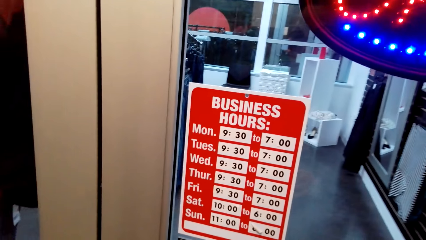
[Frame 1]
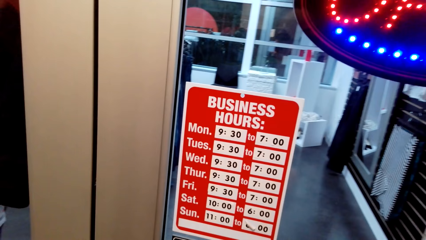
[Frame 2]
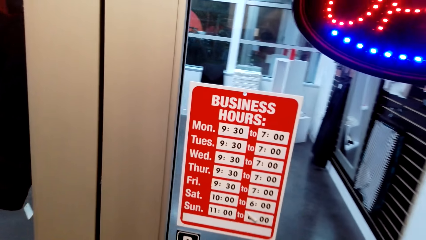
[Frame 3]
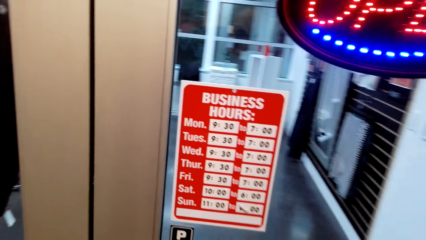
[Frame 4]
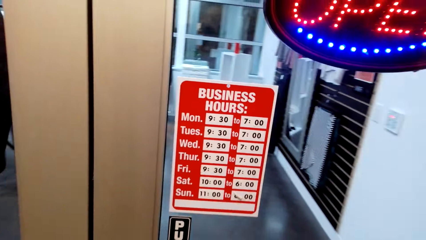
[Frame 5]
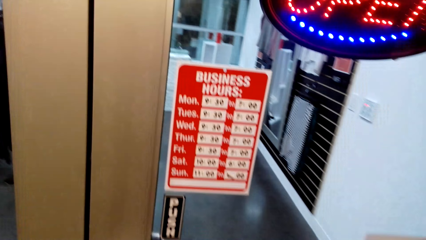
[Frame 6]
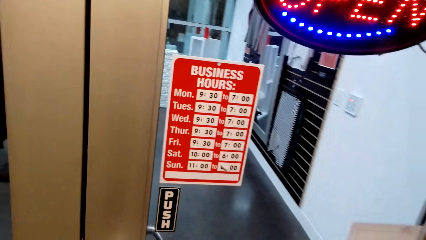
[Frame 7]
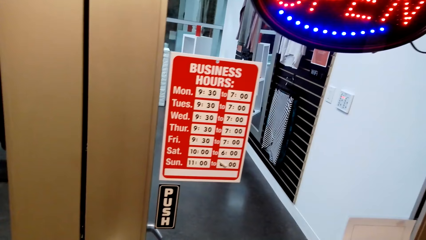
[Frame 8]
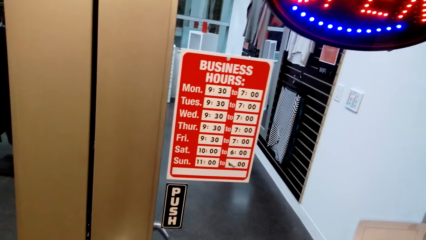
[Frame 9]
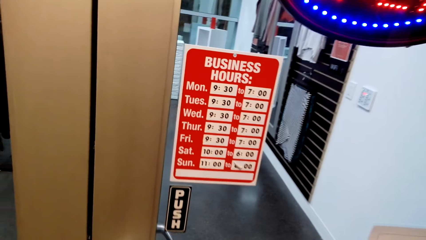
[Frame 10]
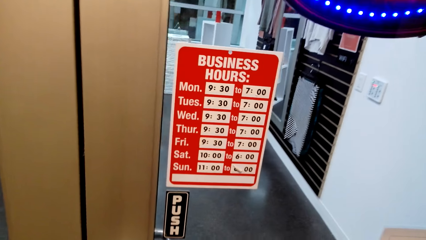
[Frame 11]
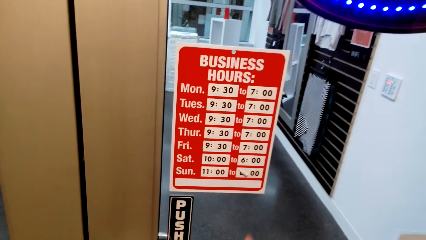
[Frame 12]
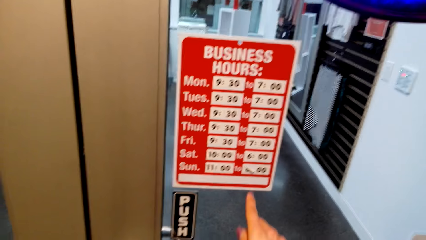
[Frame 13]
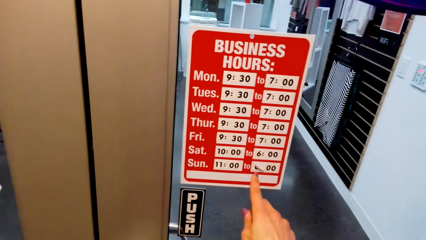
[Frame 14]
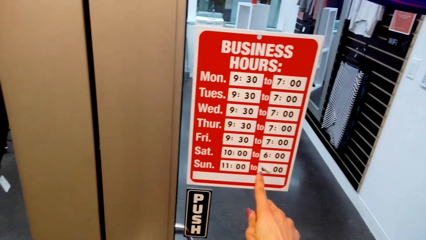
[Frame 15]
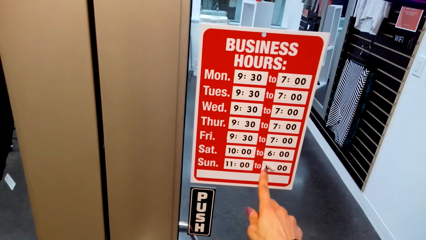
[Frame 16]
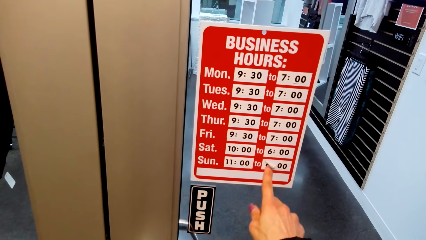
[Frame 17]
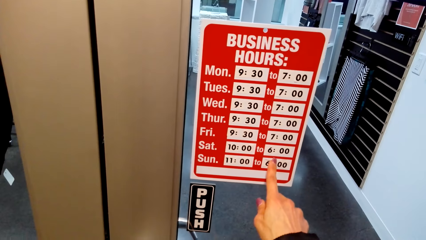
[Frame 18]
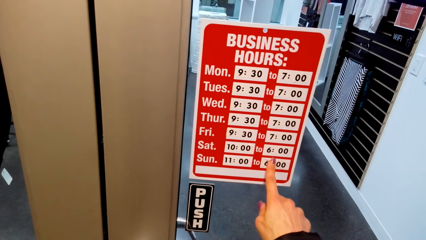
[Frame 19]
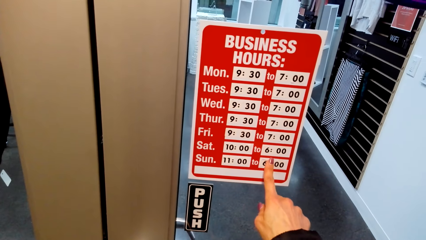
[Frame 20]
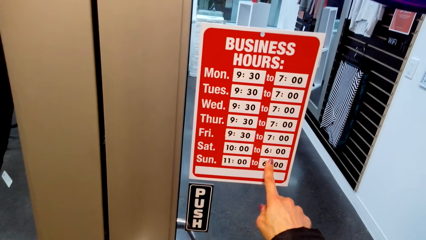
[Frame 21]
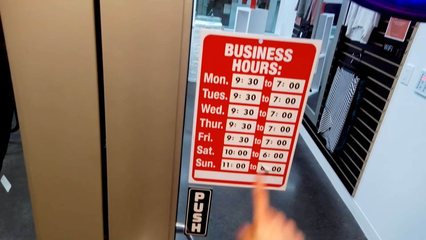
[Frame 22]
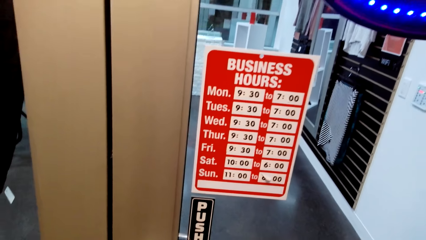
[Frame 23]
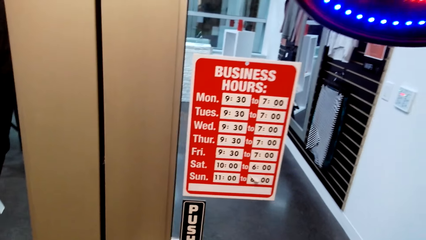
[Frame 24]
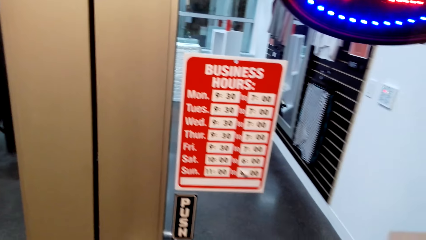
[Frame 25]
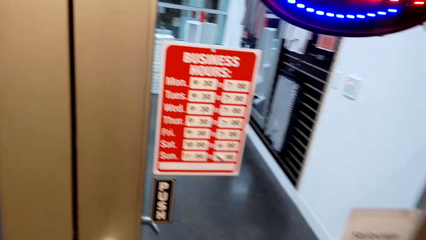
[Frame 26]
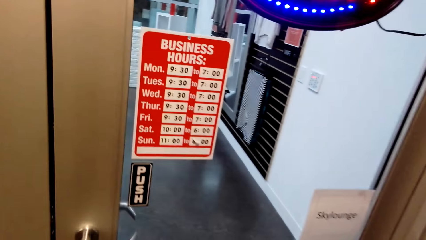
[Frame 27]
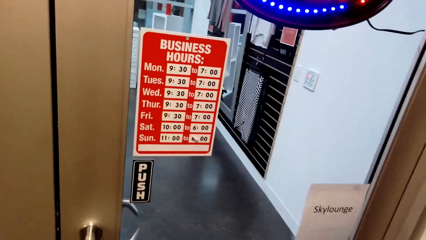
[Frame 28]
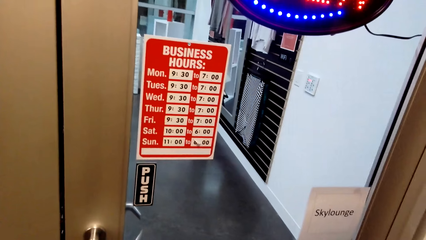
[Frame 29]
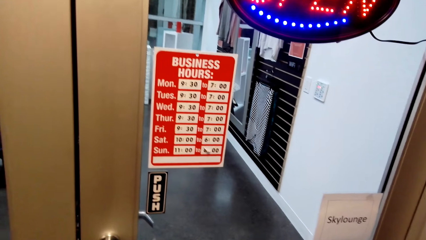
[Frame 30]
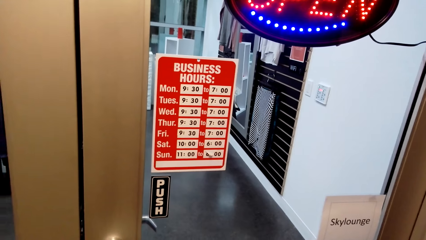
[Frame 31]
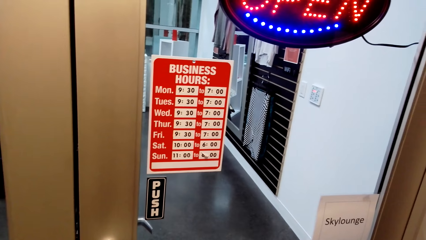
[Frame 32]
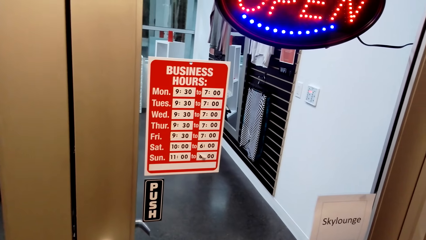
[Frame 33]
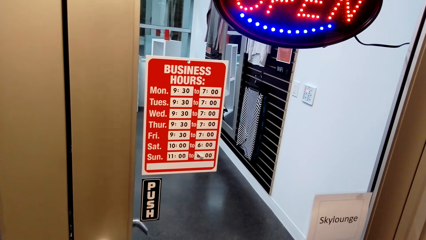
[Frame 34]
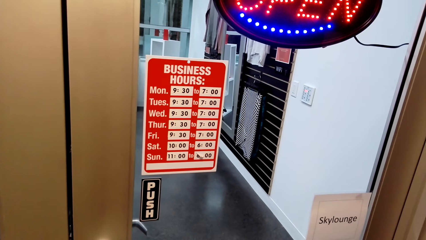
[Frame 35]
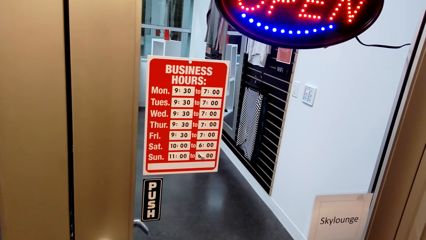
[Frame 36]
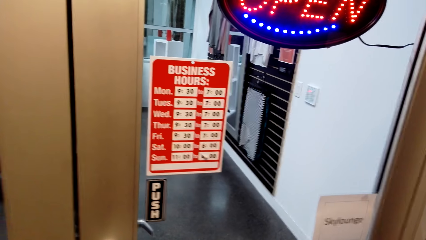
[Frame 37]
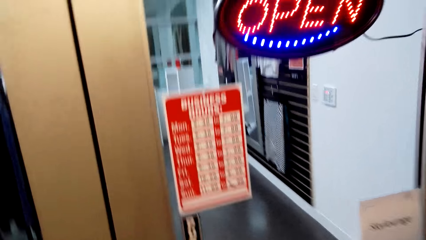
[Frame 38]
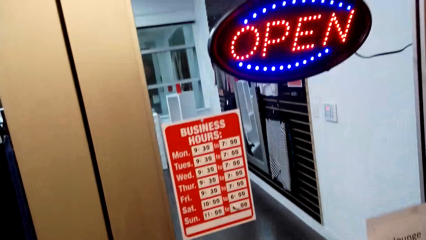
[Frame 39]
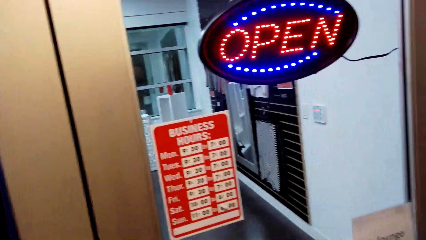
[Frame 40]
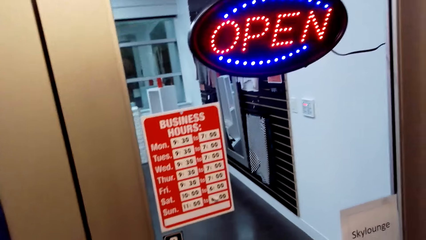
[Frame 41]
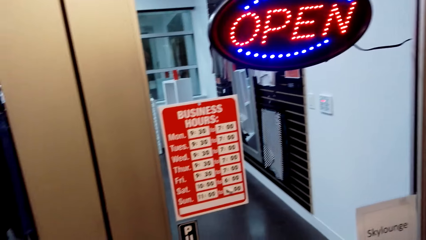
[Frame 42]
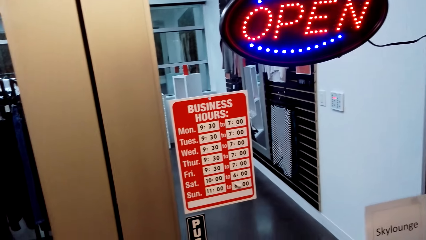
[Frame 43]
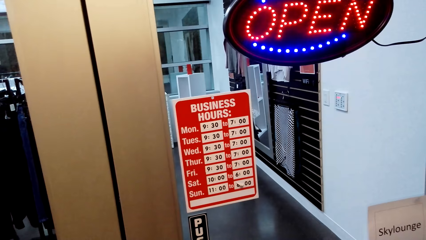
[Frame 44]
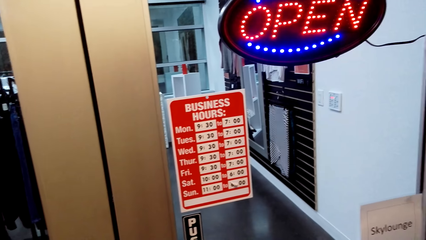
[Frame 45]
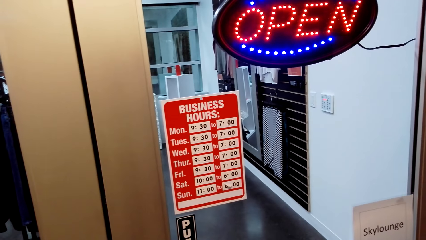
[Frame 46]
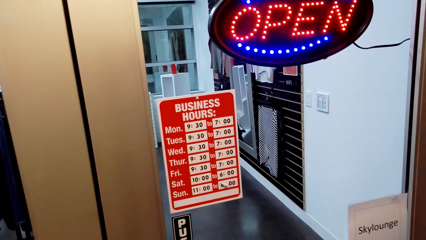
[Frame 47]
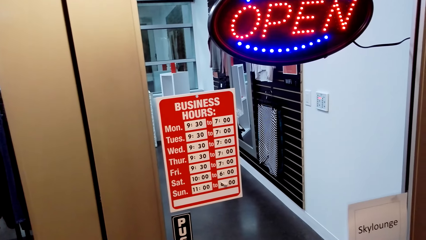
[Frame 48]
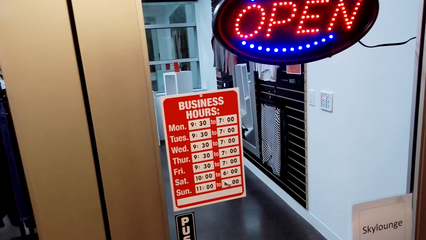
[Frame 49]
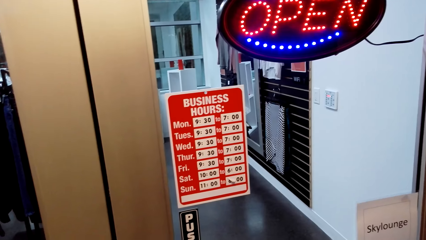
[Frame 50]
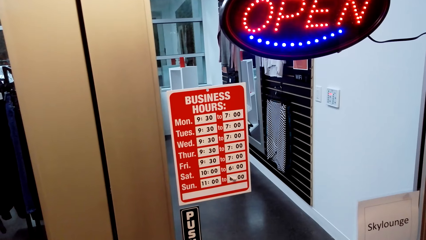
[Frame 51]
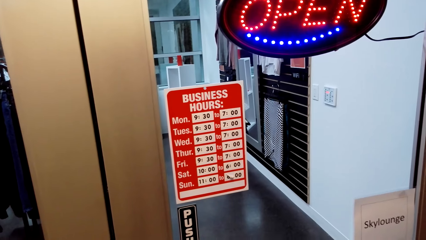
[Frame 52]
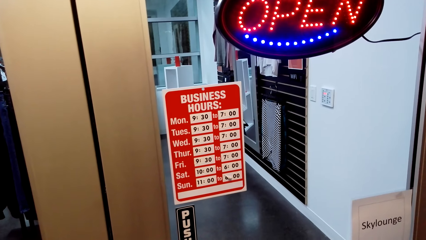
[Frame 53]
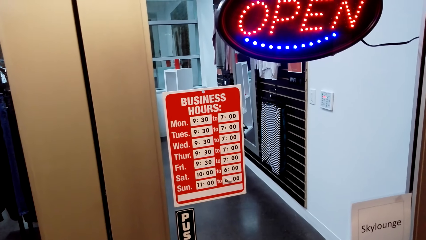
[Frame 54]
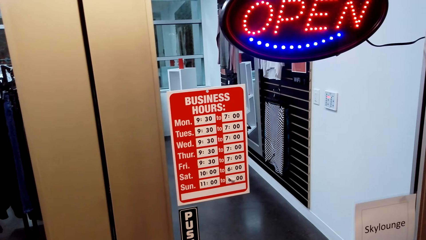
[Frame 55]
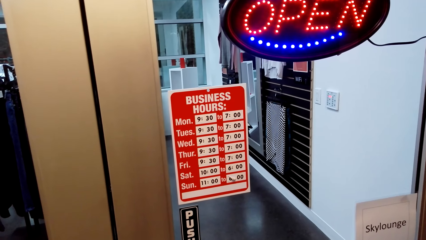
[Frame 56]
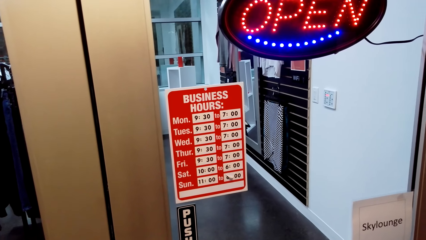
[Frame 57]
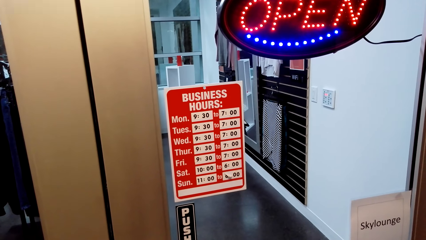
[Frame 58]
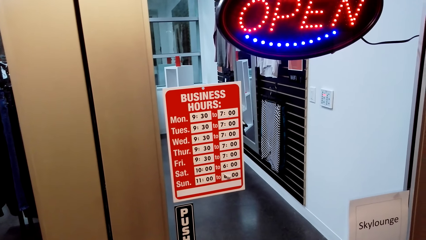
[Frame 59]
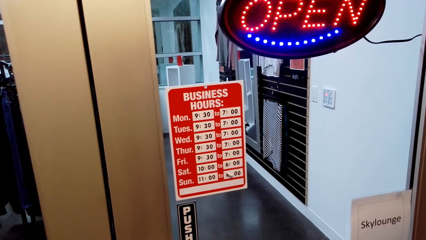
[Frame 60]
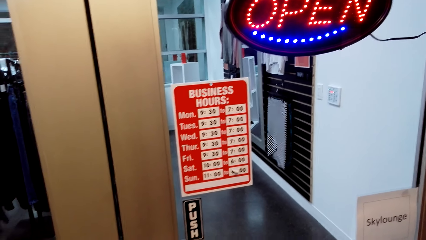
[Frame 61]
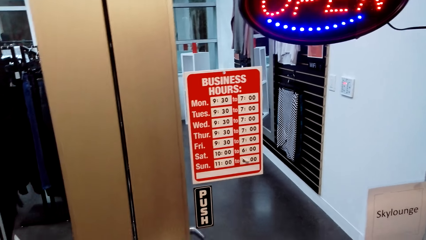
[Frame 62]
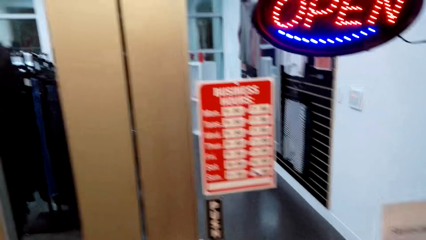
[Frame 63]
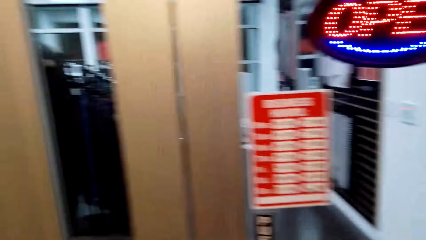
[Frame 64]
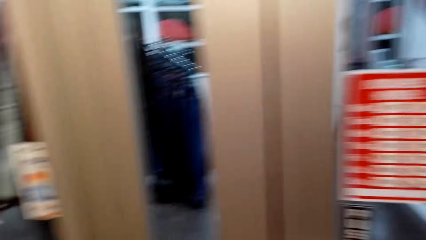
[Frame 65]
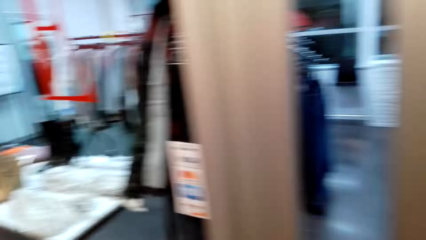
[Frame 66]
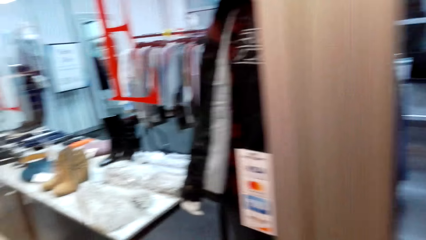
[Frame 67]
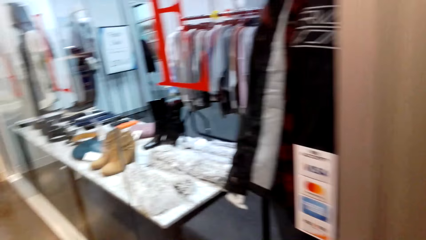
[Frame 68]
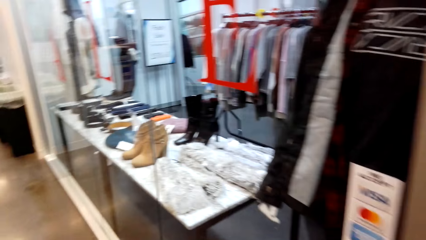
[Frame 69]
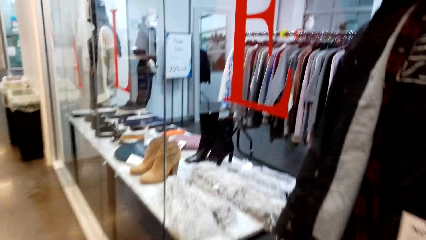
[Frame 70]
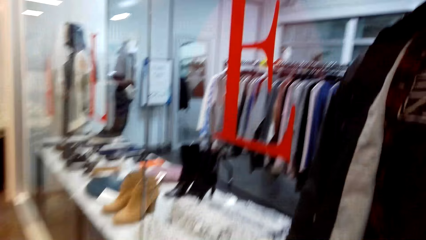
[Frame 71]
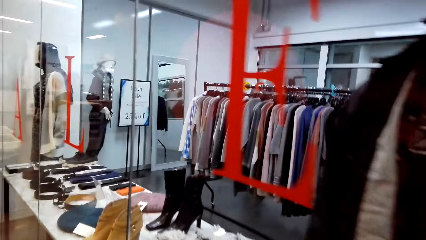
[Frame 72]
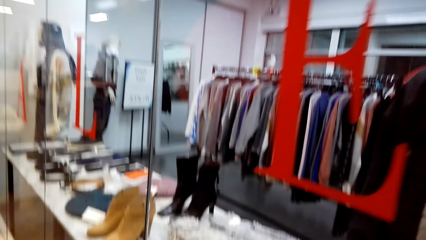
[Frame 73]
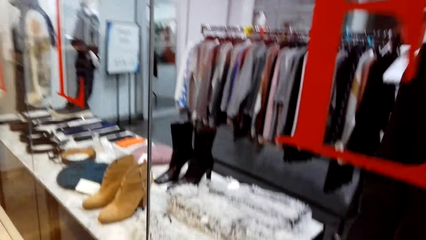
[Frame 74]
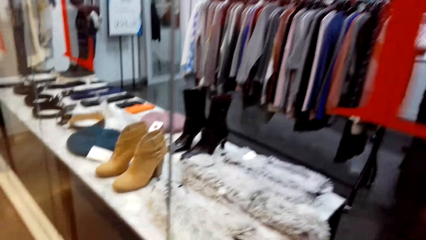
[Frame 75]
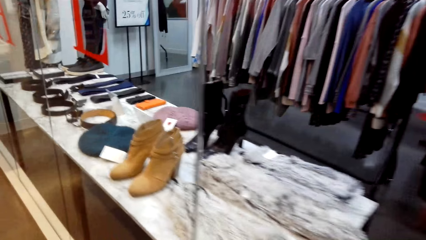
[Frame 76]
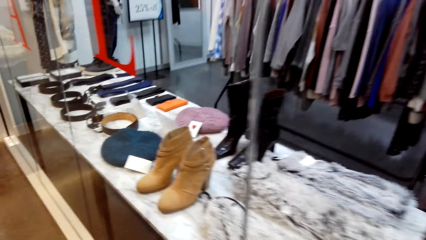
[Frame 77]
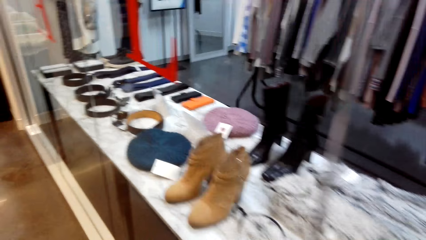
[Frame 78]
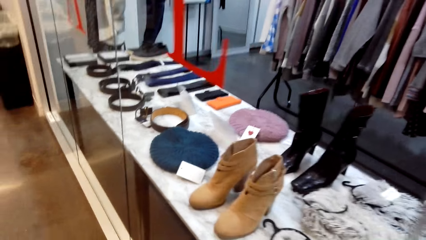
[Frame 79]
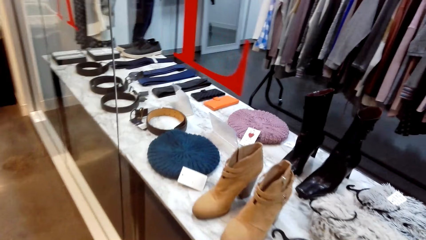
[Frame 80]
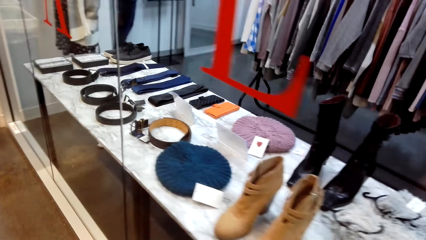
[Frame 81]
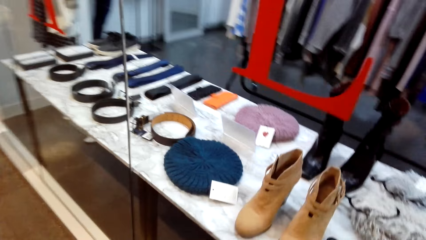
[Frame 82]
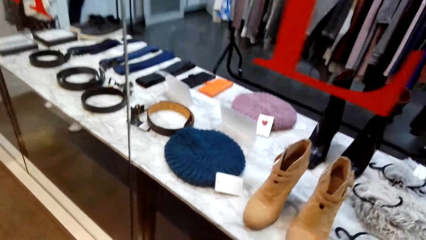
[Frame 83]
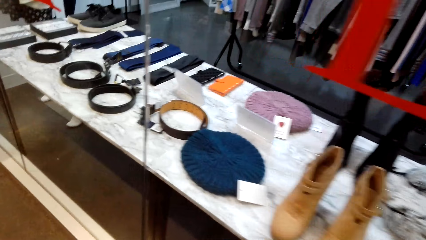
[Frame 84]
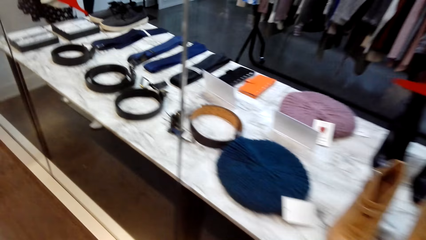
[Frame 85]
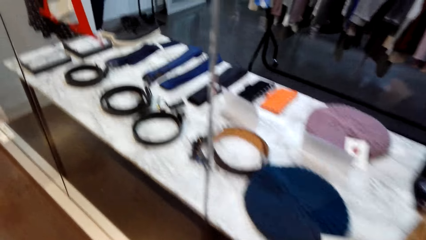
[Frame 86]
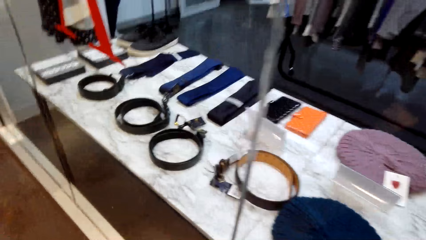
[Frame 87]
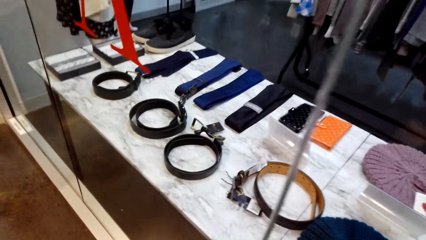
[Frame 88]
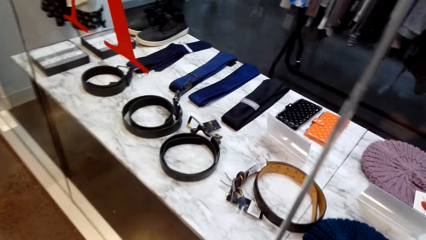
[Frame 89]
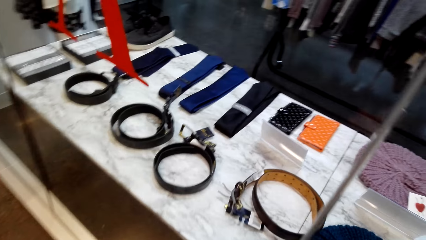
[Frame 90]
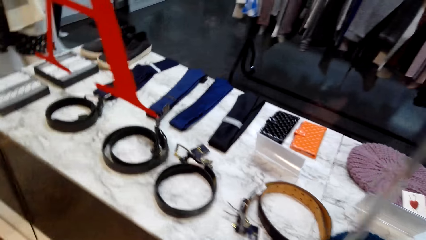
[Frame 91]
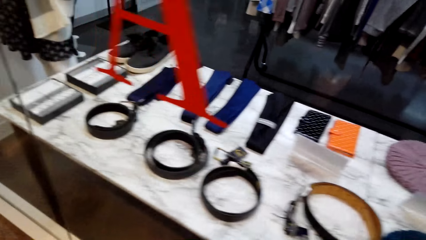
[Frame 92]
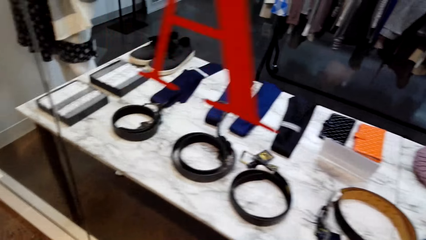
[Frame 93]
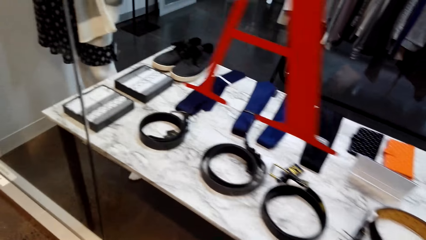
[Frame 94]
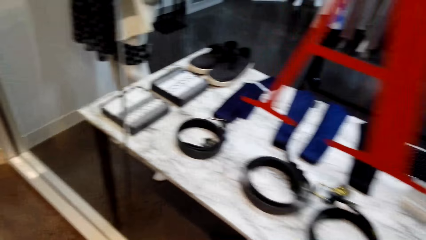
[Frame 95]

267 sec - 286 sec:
The camera wearer stares at the door banner. They point at the door banner. They look around. They turn around. They walk around the store.
